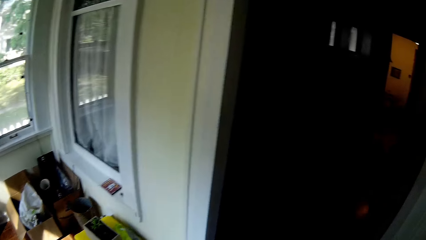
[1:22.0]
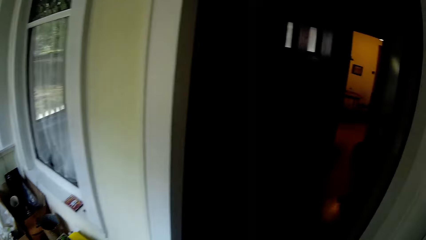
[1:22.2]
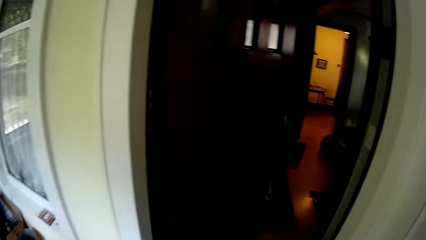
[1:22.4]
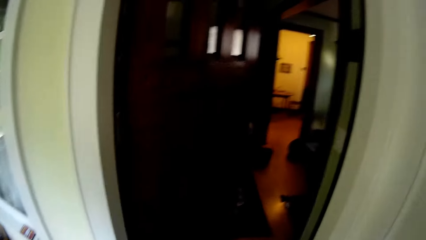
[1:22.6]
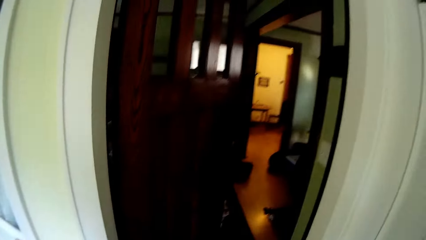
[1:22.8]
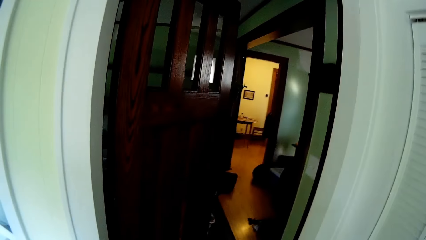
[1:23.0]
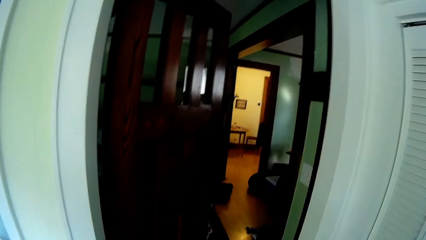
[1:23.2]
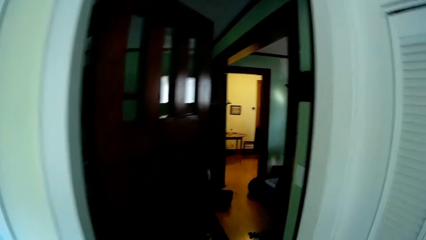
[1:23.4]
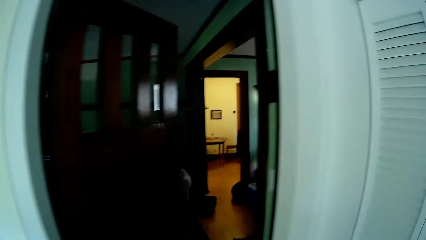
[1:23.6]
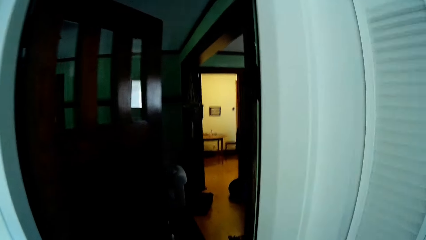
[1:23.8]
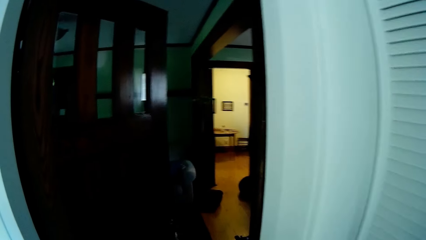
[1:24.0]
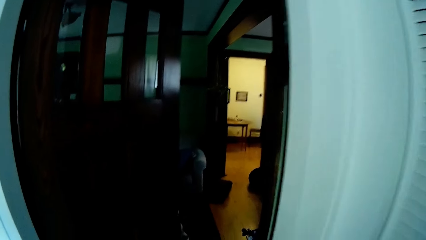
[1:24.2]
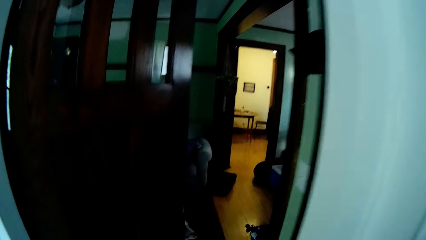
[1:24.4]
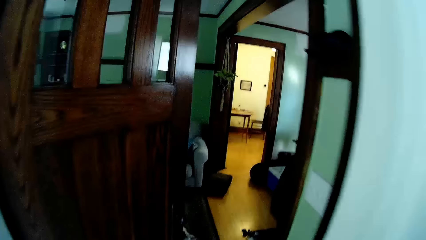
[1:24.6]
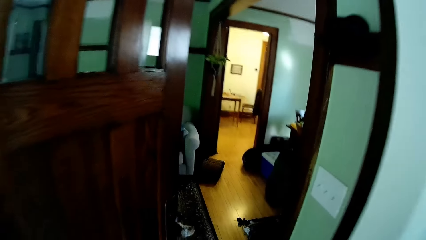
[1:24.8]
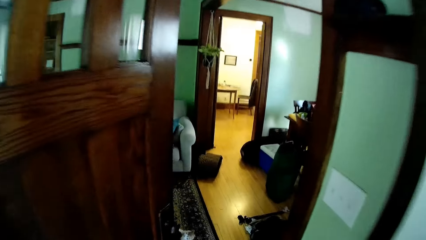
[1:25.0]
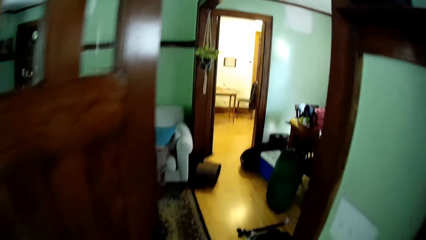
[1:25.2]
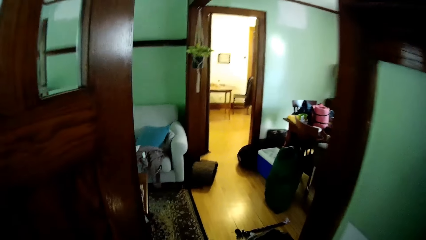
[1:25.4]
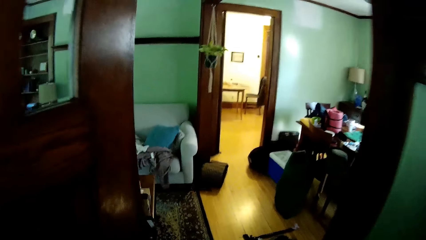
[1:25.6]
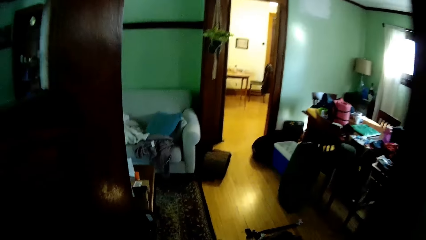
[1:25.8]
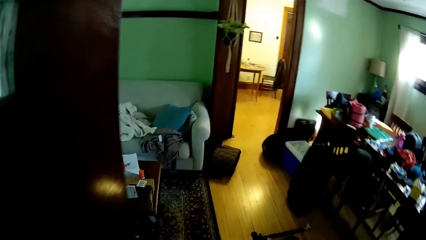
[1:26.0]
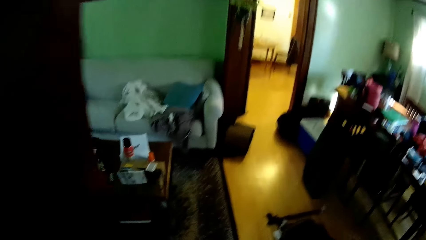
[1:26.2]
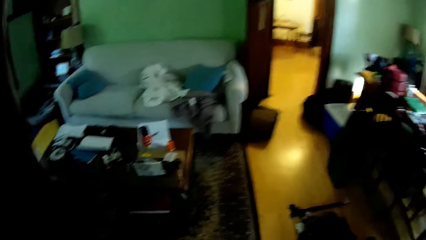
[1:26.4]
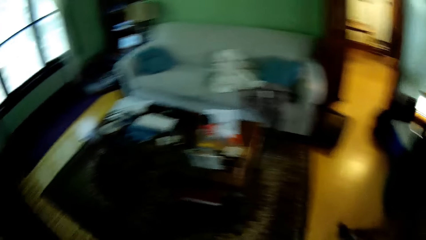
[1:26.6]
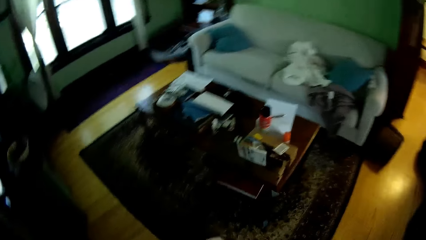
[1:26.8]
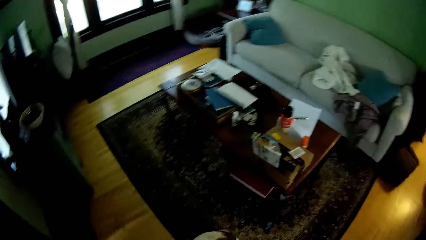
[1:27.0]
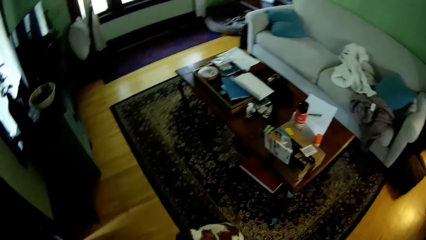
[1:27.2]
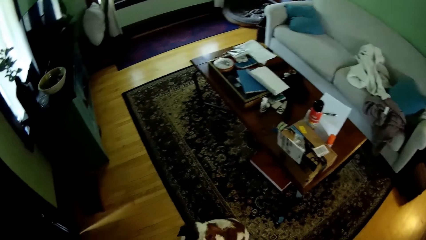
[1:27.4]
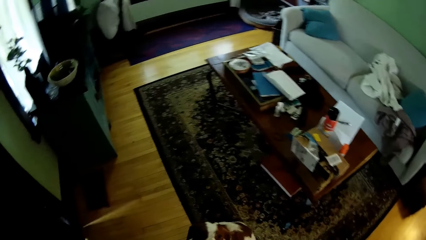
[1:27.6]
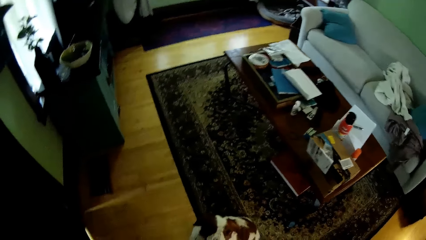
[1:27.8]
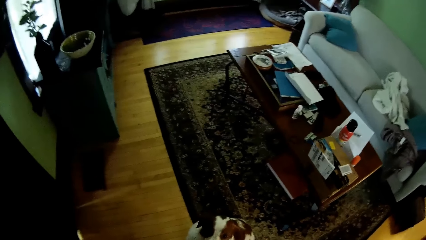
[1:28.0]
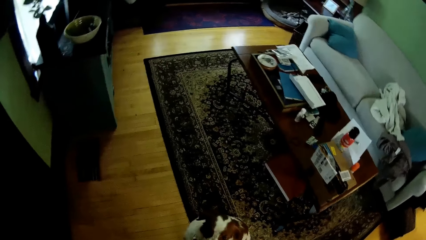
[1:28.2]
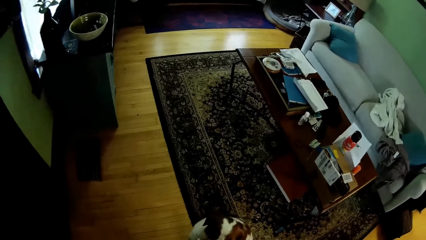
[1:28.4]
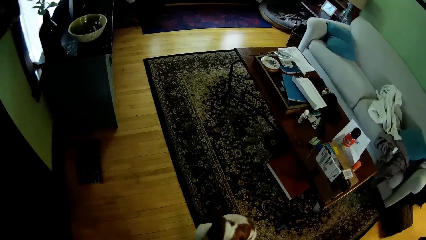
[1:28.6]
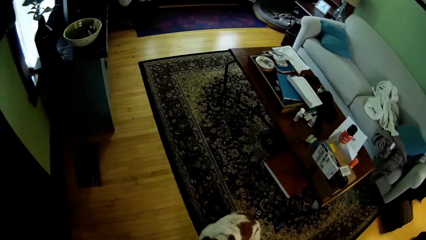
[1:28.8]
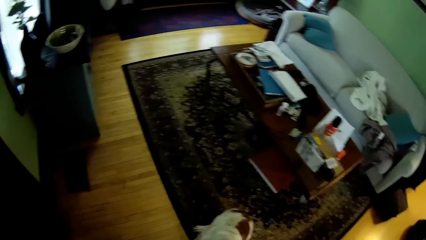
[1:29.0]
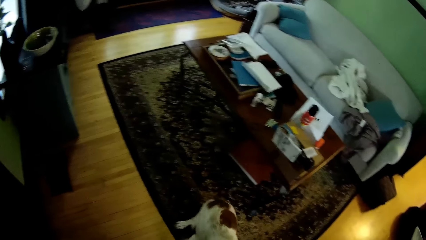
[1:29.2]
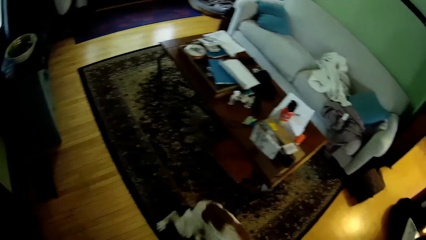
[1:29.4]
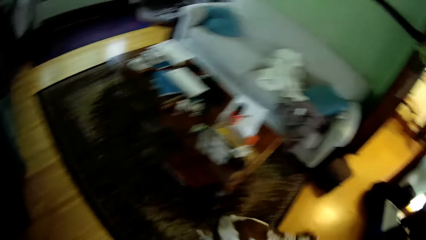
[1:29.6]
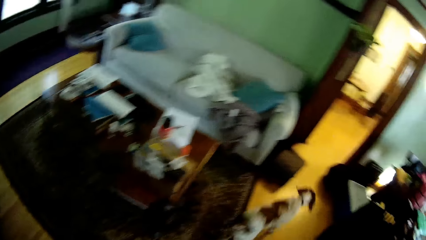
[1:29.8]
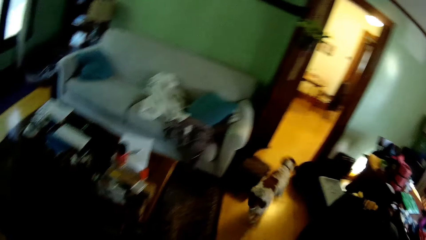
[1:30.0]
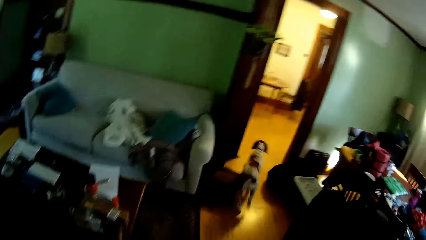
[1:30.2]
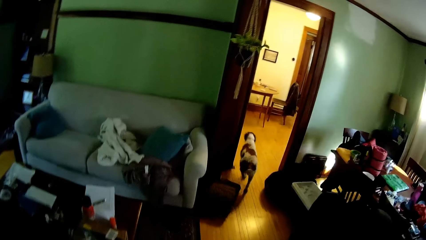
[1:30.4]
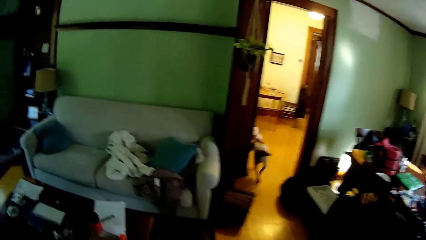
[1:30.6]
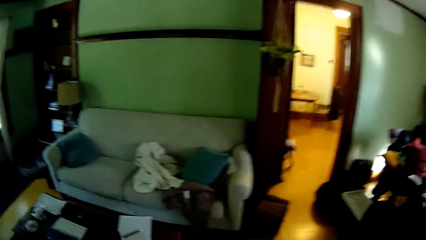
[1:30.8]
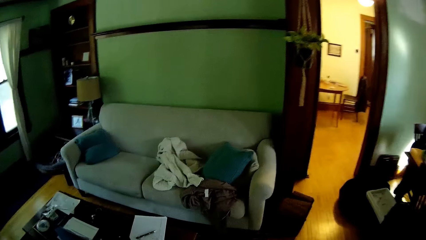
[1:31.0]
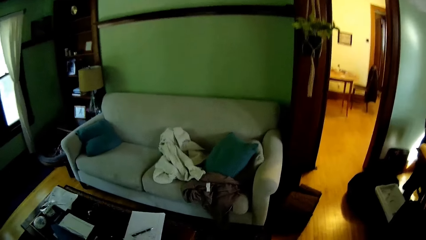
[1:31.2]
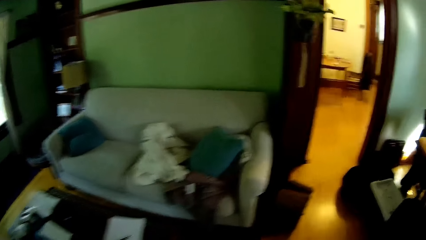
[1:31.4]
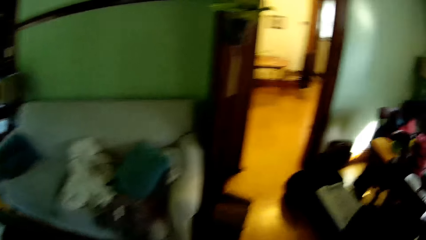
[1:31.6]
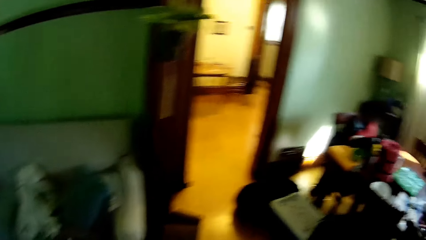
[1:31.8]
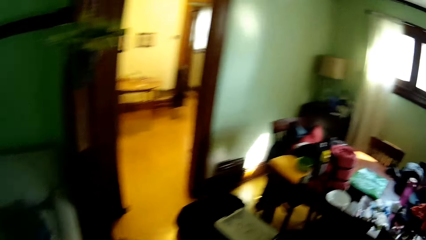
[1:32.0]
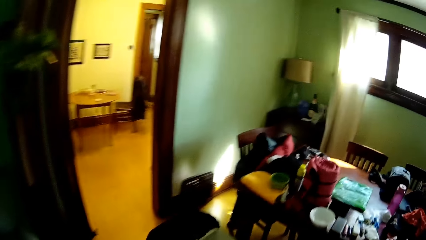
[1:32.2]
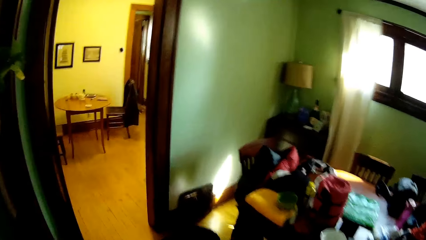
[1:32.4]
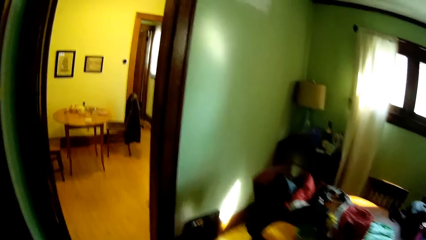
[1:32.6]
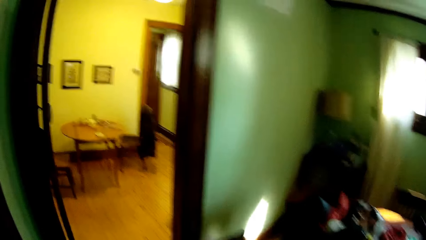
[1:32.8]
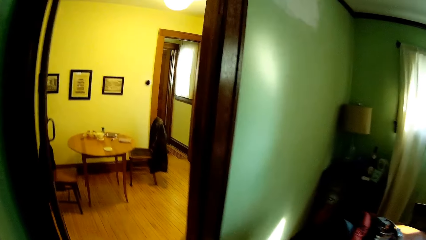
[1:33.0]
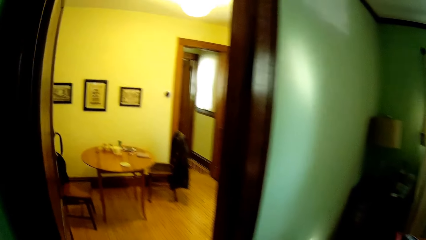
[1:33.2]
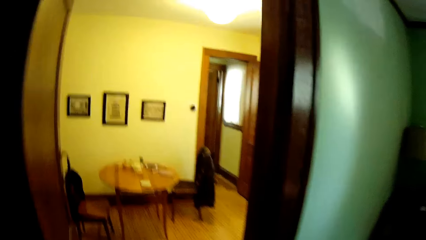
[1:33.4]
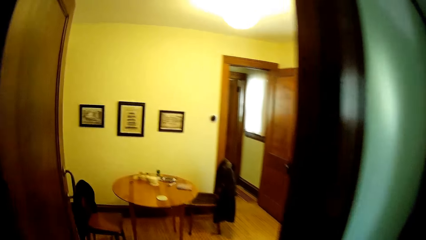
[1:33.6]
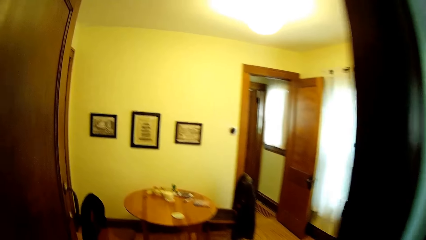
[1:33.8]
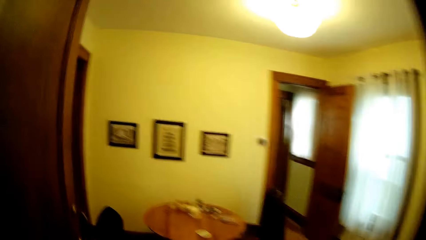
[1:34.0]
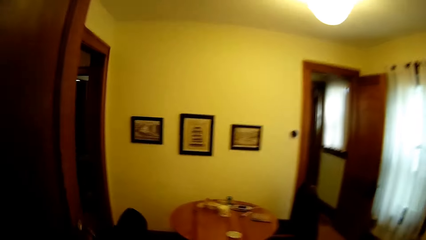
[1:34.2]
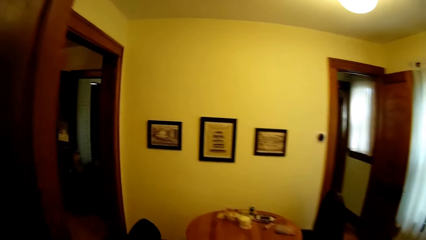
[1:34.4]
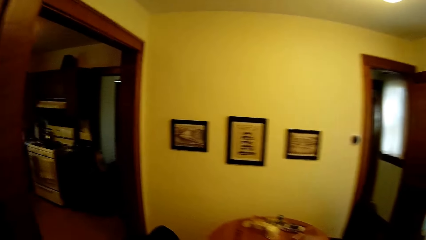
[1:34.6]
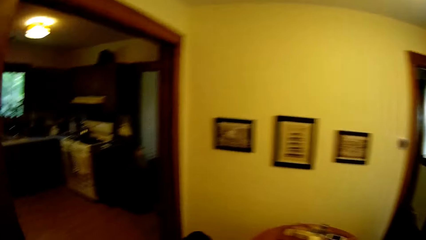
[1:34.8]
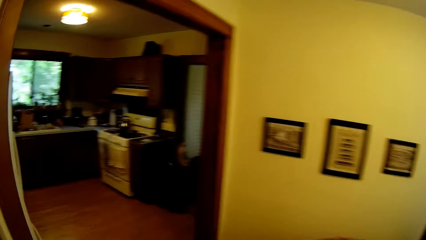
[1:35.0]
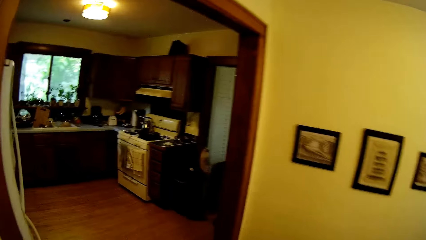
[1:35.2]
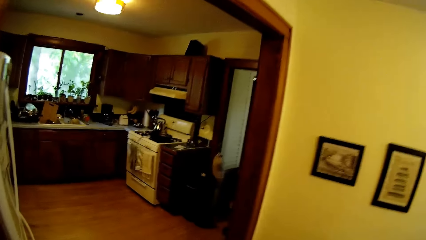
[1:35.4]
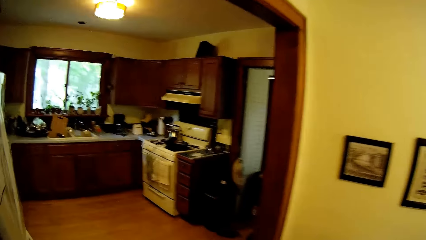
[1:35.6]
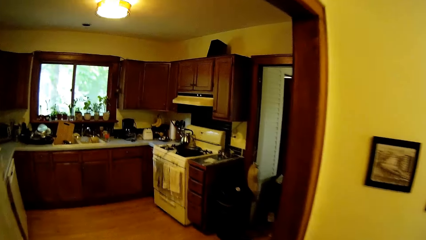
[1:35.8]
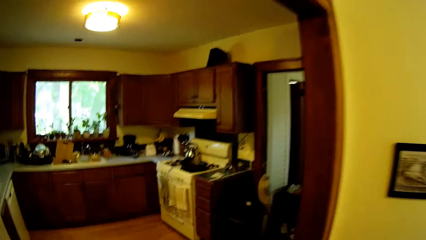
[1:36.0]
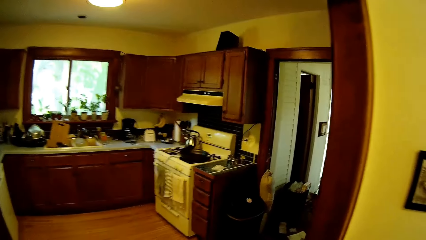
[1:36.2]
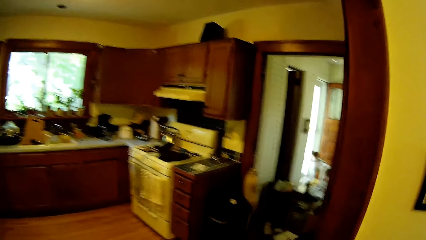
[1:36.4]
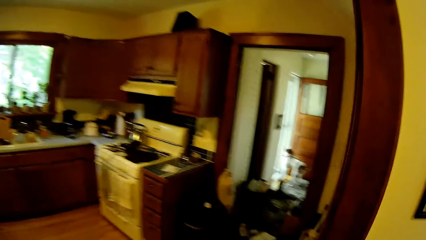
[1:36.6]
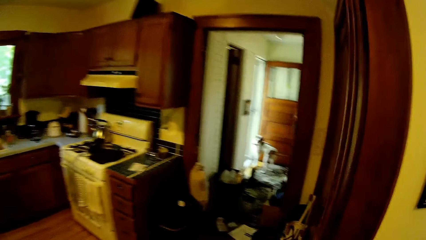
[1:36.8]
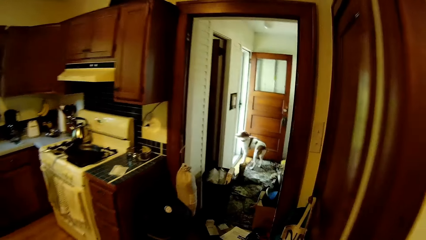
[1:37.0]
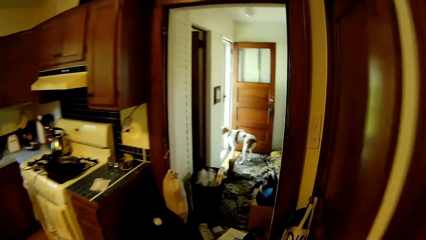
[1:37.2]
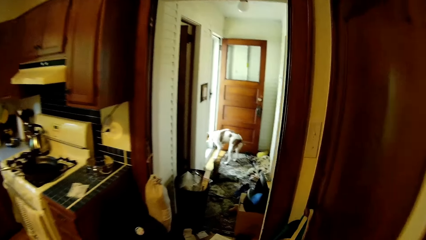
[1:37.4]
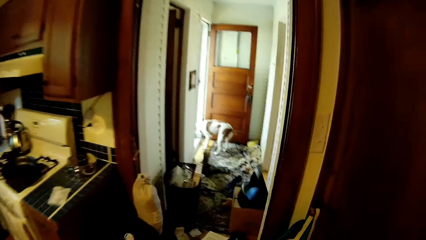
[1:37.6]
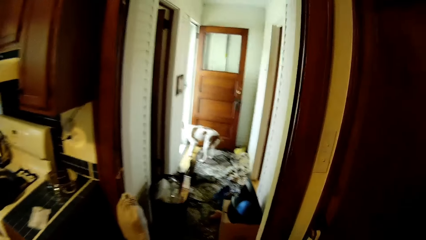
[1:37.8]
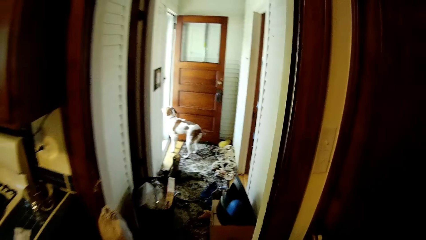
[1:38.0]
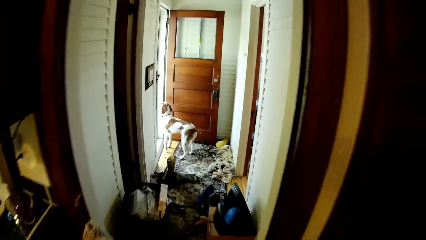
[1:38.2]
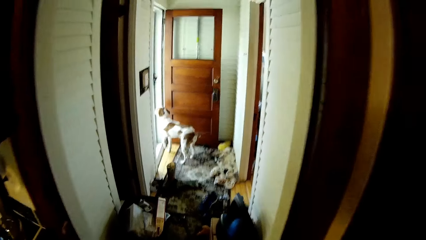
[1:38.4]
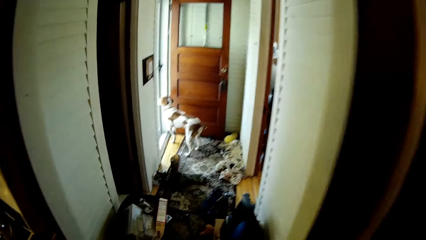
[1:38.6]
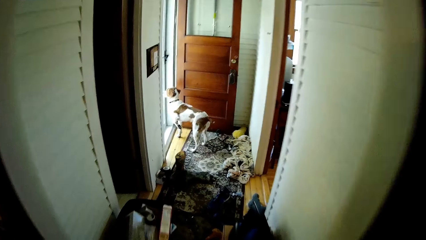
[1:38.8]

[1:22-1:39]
The camera wearer looks around. They walk around. They look around. They walk around.
